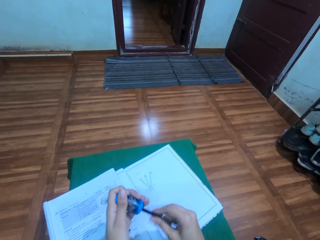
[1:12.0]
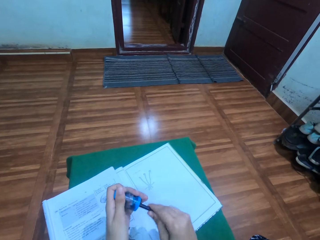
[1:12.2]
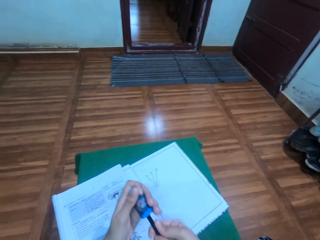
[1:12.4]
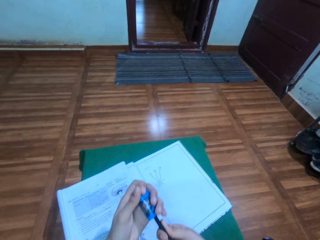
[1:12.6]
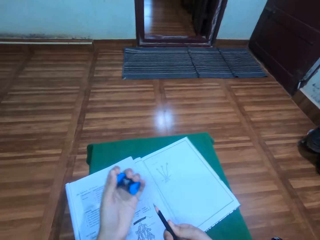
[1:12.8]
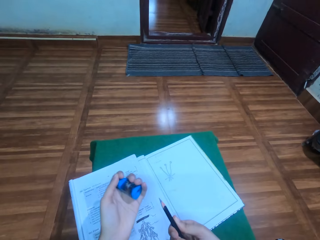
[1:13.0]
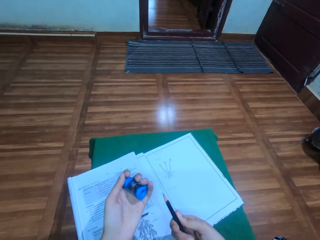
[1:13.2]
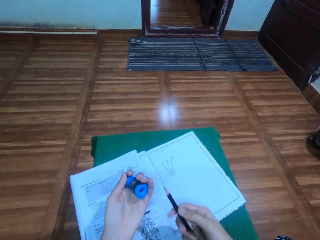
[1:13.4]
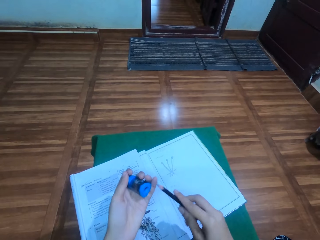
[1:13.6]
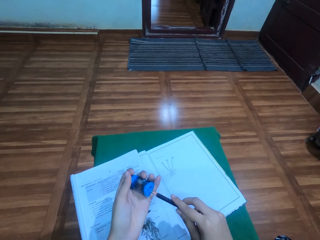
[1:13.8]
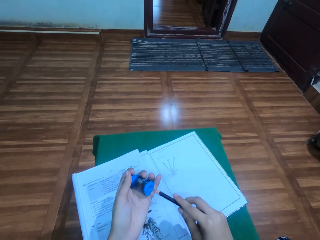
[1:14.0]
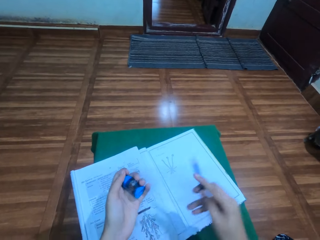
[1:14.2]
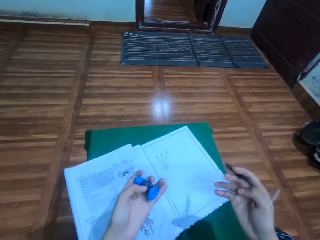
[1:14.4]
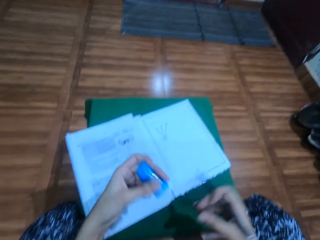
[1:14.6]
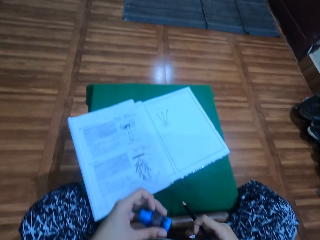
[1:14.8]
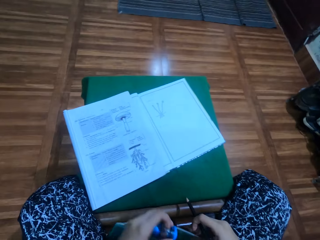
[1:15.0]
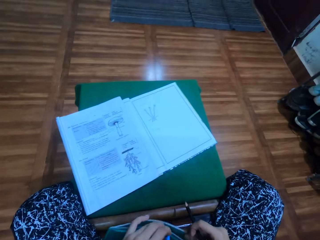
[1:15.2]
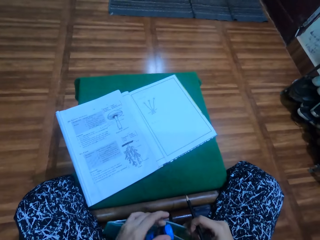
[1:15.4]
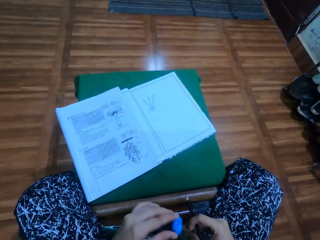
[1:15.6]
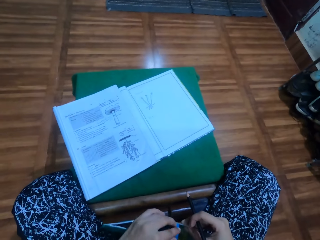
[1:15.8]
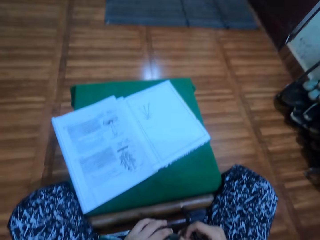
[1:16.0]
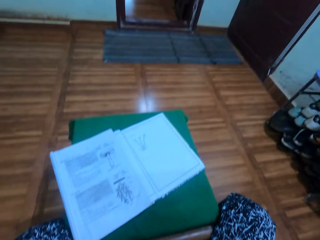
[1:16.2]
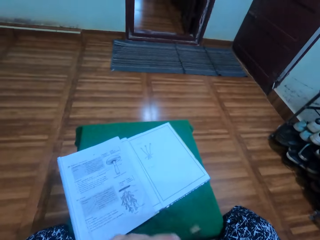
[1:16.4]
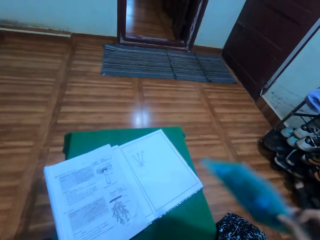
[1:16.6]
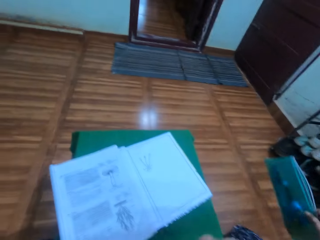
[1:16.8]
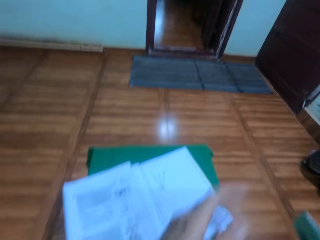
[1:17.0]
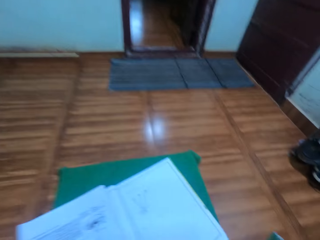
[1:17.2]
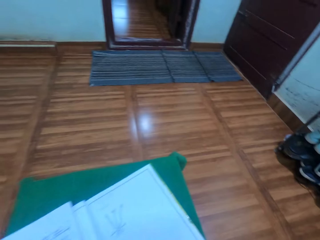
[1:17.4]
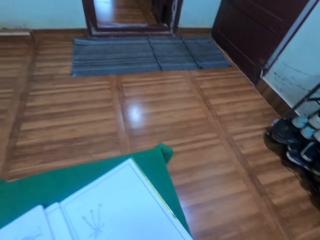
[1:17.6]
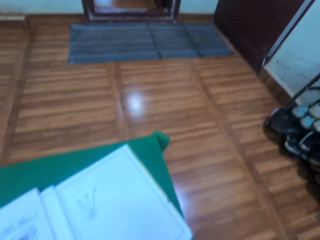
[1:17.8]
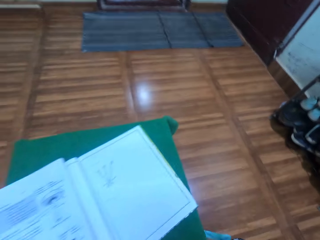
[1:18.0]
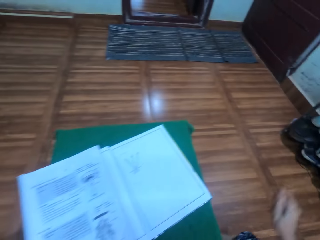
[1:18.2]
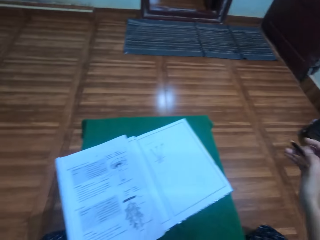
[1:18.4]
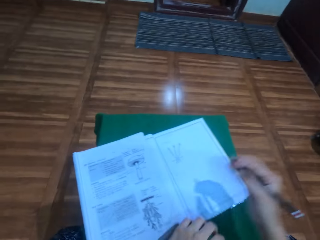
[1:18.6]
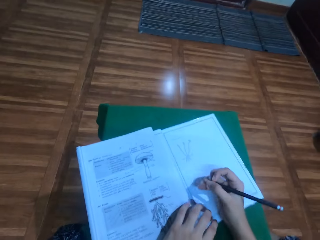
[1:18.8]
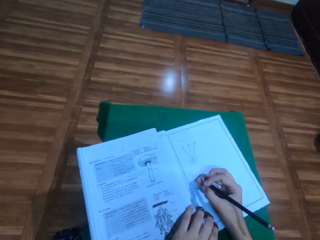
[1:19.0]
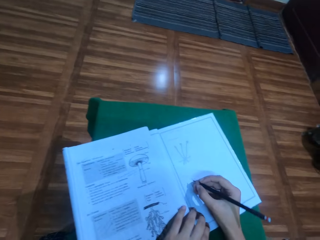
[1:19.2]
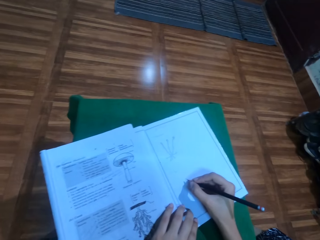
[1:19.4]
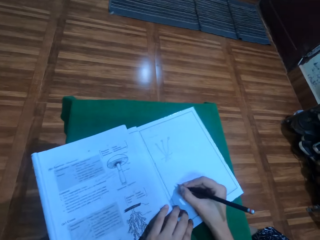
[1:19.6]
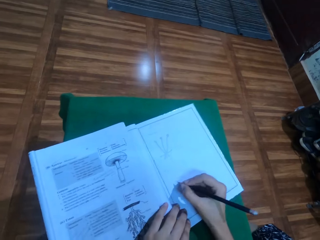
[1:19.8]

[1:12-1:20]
The camera wearer looks at the pencil. He moves his hands. He places the sharpener in the pencil pouch or purse with the left hand. He moves the purse to the other side and moves his hand. He drops the pencil pouch on the floor with the left hand. He places the left hand on the books.

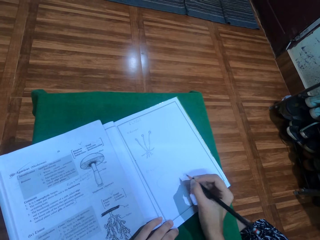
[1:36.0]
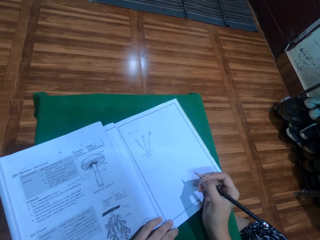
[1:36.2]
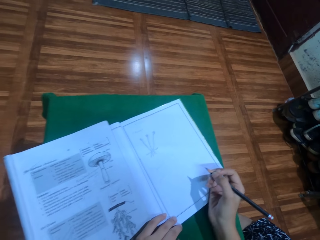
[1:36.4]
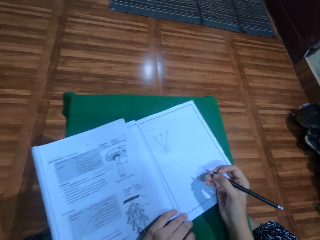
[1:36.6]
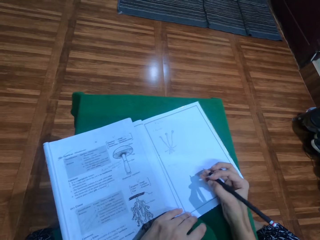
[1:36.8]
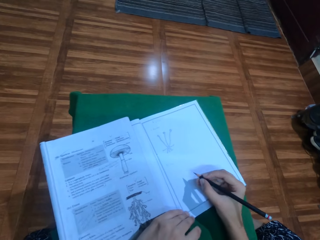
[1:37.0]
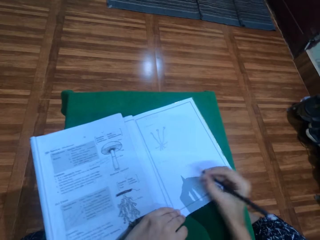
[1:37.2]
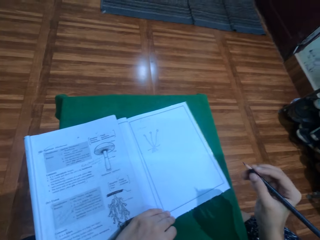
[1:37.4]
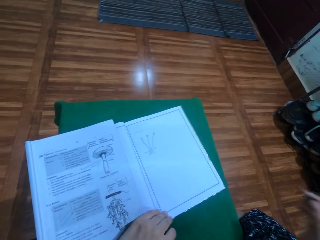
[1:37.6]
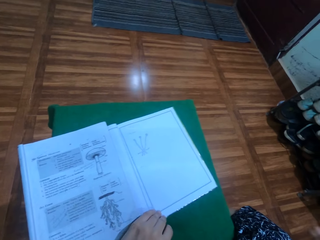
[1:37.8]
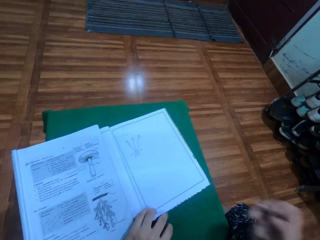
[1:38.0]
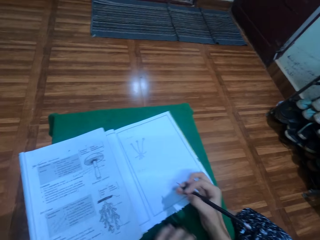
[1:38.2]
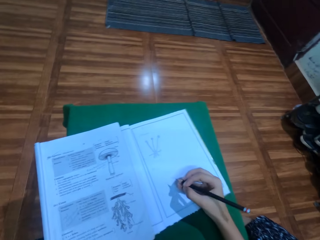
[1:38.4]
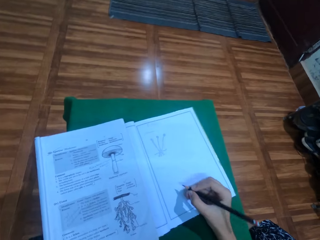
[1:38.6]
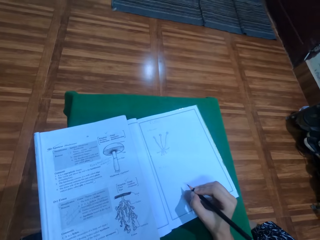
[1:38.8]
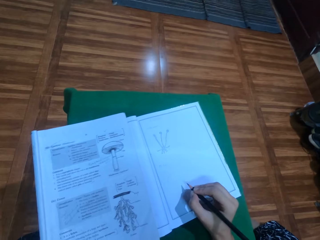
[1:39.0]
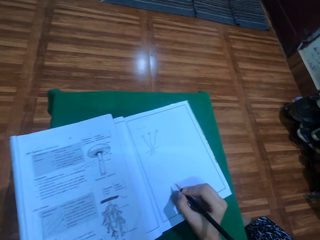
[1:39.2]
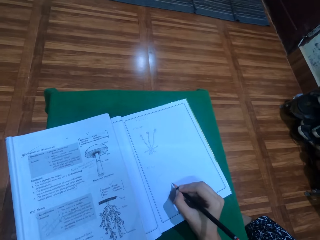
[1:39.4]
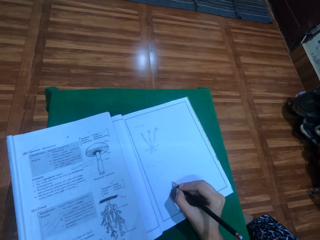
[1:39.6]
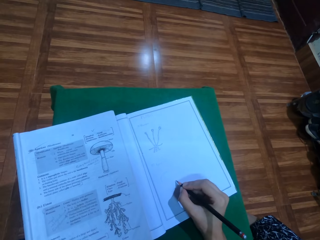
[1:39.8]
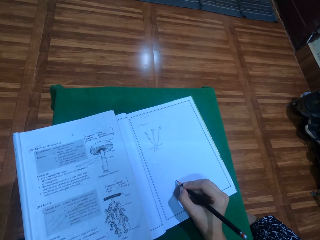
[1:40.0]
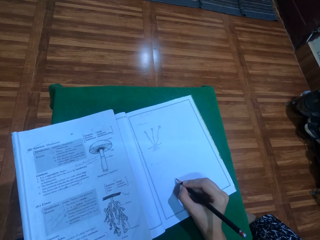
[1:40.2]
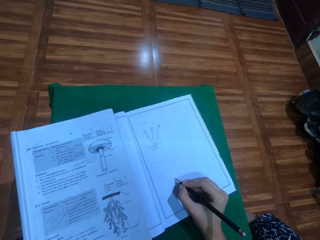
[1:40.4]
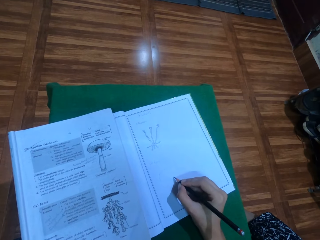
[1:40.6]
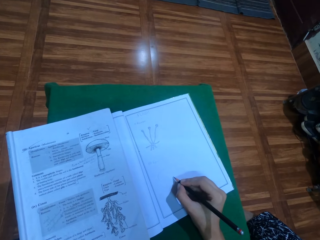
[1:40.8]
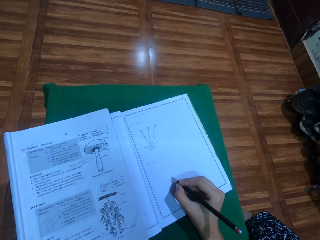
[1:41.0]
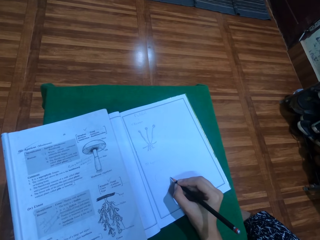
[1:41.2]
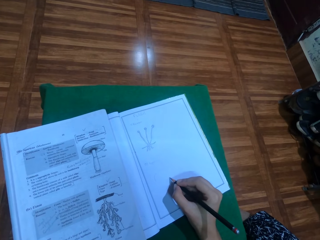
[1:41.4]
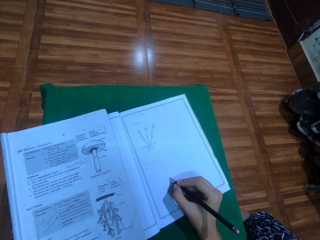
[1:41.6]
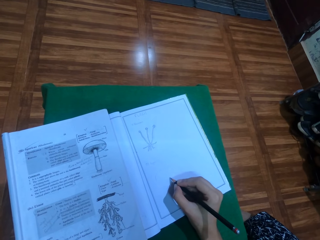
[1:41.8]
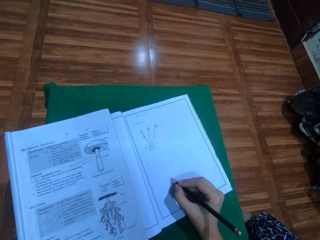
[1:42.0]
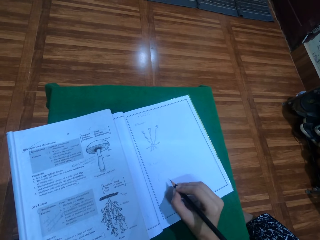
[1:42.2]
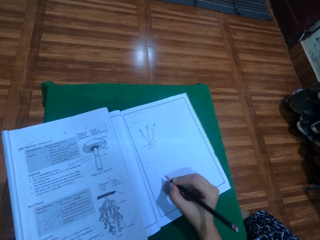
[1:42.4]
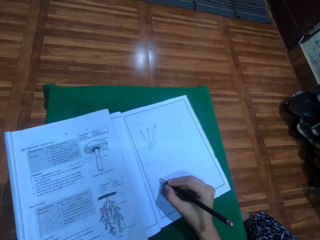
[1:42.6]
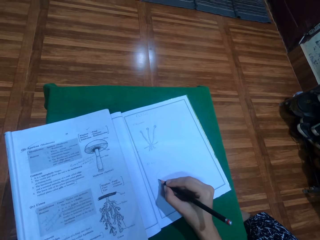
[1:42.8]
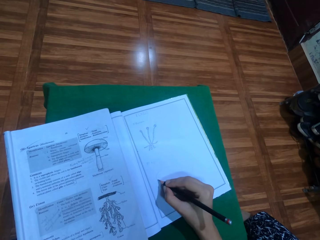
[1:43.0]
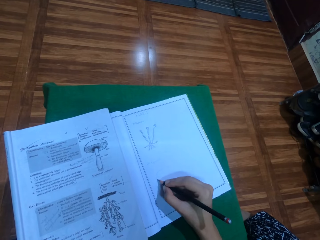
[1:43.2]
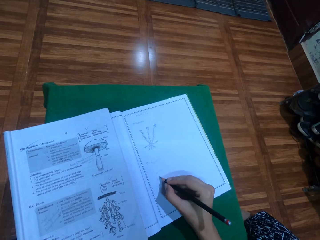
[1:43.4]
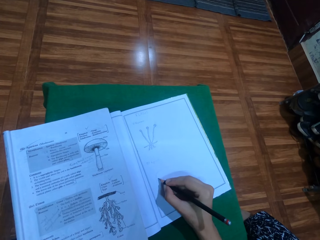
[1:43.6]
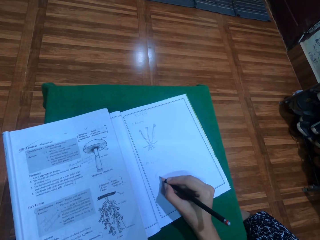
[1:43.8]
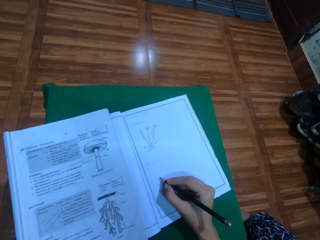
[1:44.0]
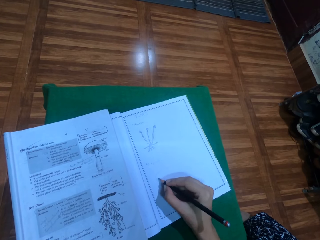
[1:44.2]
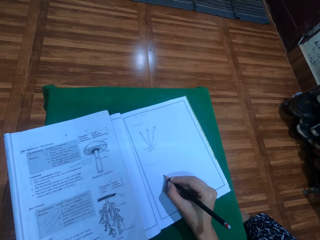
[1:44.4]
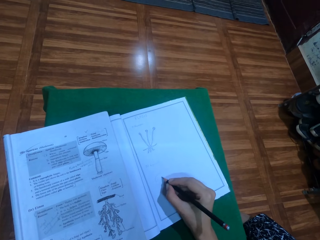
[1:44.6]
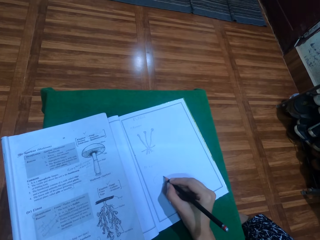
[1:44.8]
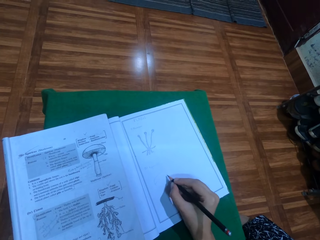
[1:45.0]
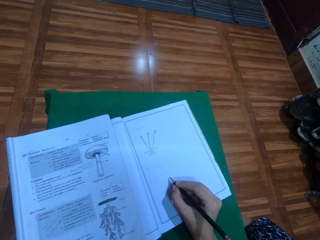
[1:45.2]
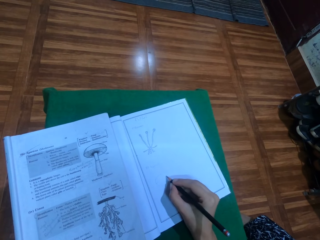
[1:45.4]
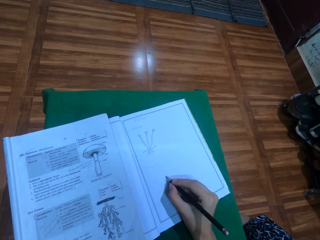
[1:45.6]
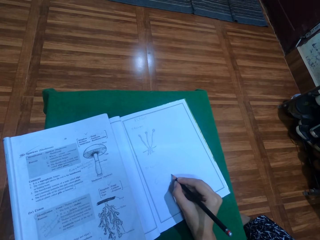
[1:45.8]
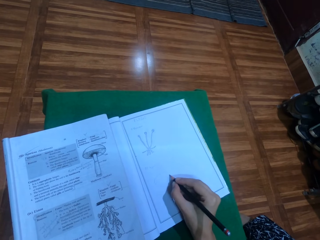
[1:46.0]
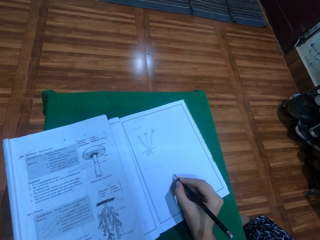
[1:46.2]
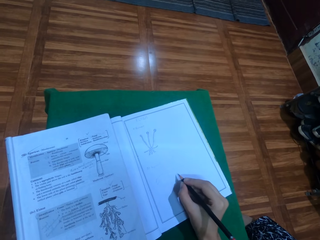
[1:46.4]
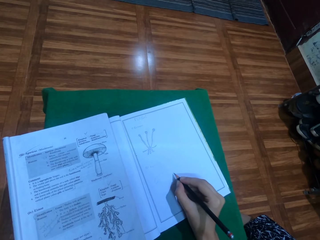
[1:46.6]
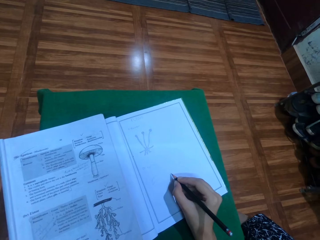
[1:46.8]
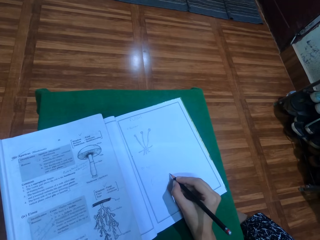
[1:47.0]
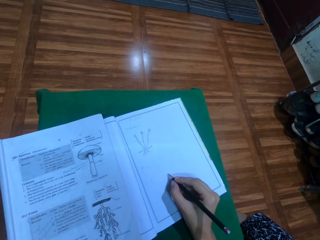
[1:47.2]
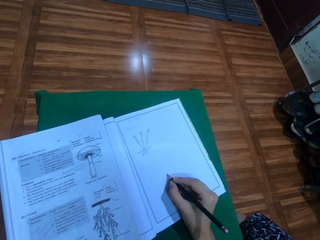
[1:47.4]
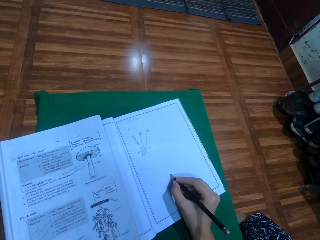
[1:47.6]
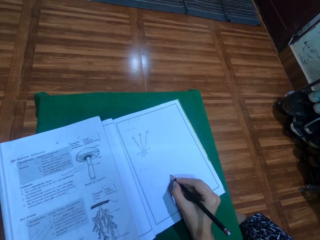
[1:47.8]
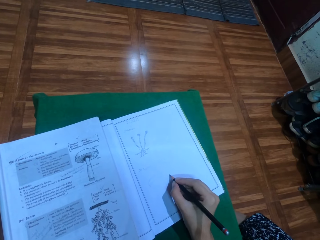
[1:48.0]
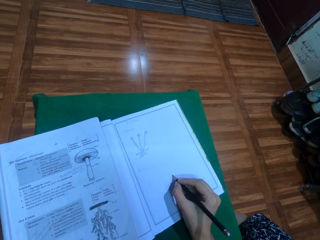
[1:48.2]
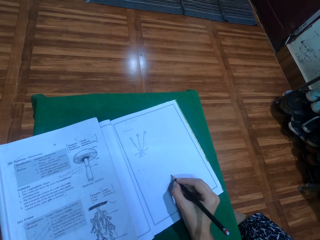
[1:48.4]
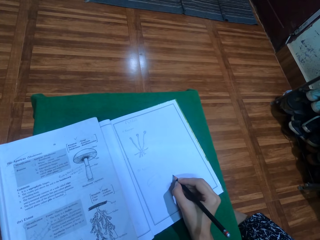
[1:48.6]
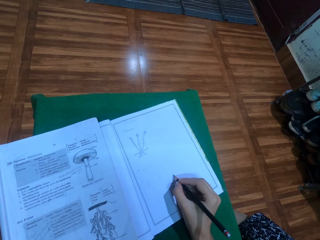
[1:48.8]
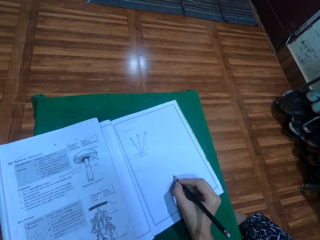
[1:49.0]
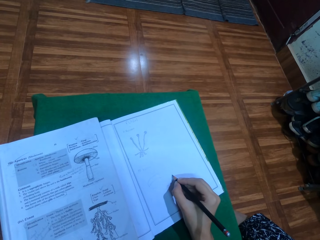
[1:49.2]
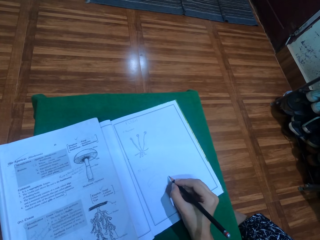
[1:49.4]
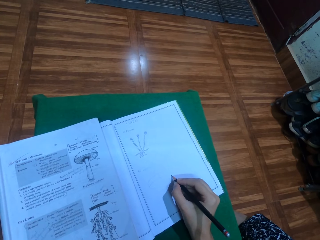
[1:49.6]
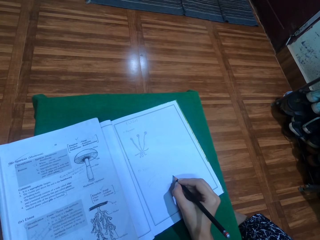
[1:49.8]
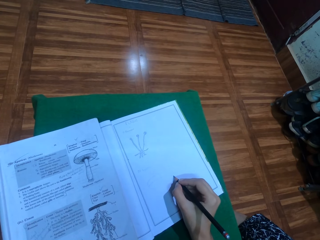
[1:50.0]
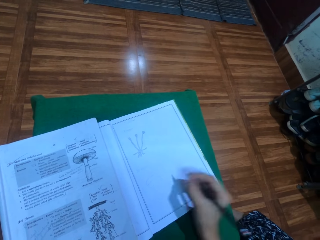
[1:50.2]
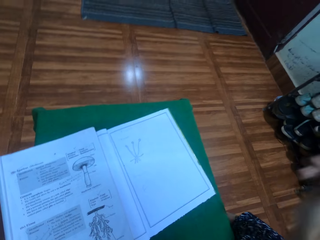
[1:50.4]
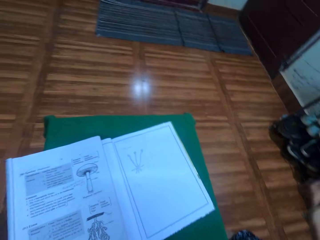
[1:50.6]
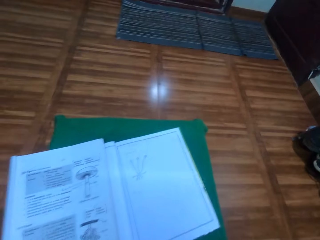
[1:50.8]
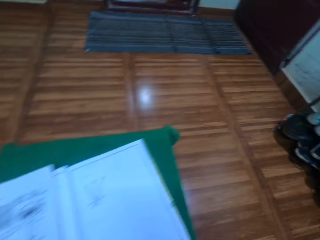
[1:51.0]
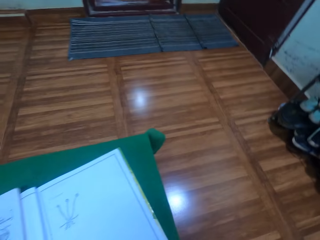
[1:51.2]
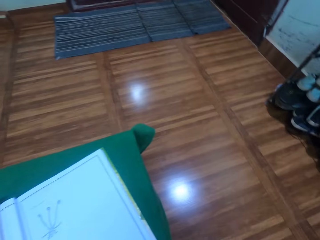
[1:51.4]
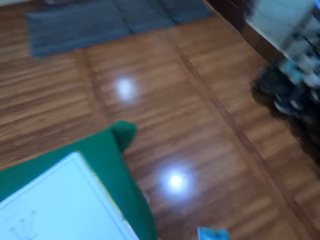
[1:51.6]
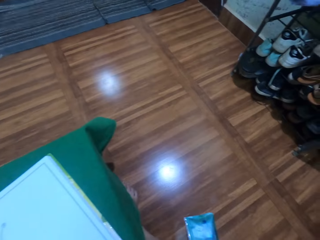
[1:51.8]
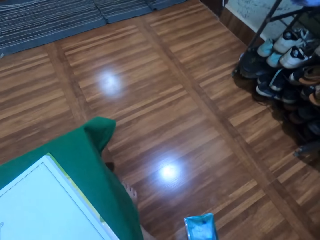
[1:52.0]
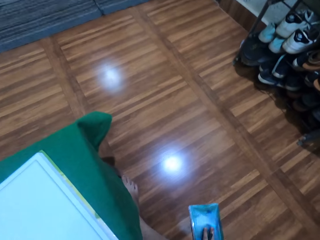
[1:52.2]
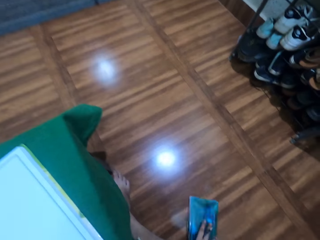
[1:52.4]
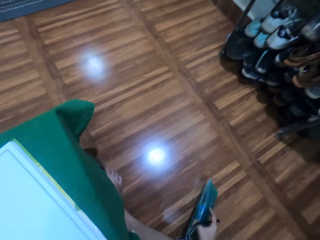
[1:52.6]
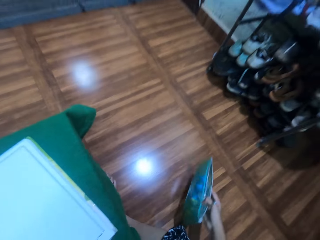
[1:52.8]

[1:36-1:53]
The camera wearer lifts his hand. He puts down his hand. He draws on the book. He lifts his hand. He moves the right hand. He looks at the floor.
